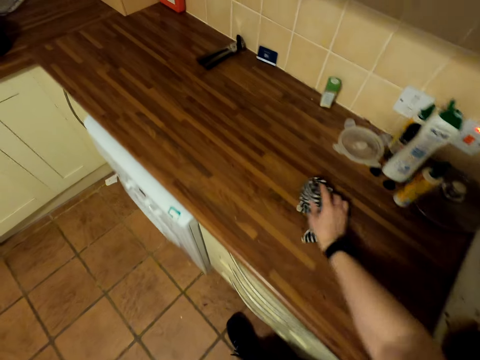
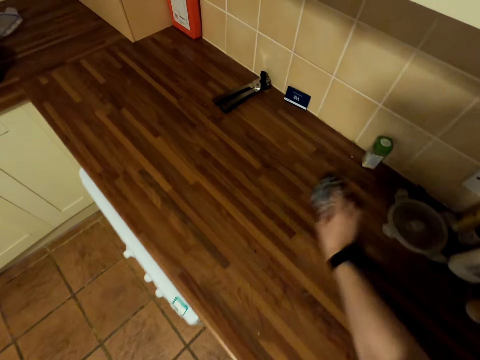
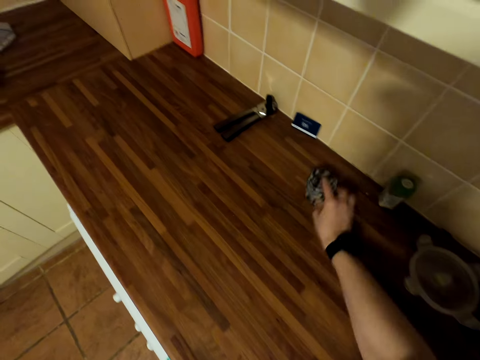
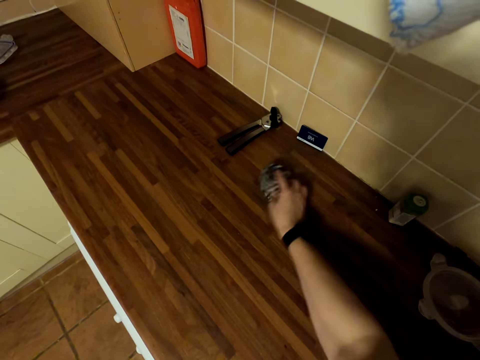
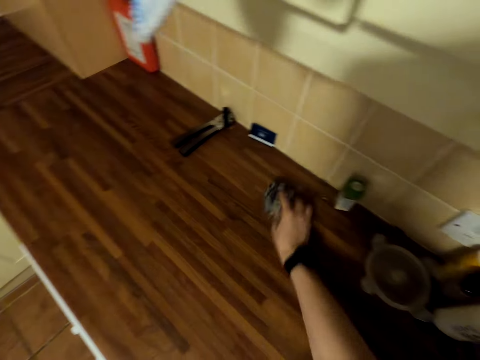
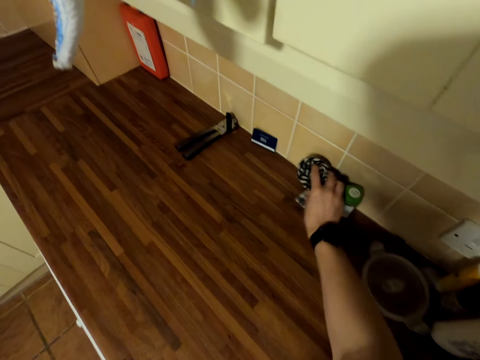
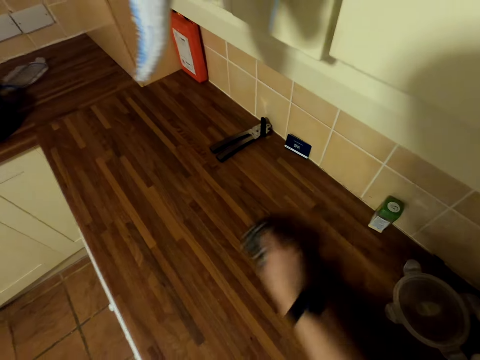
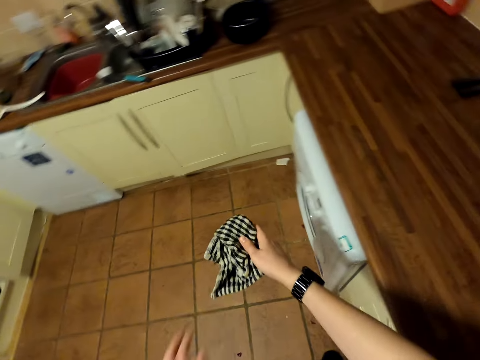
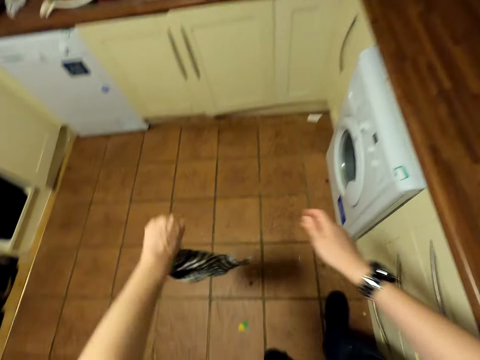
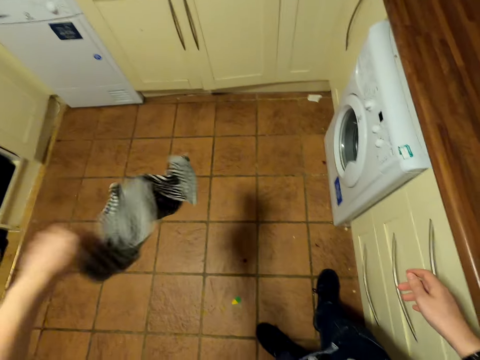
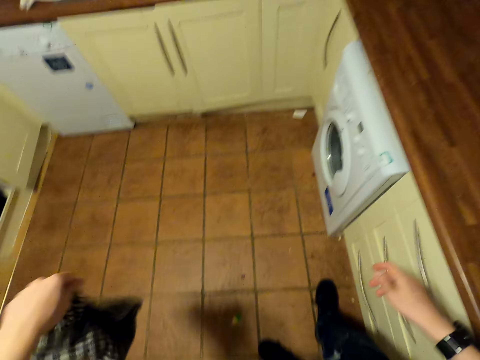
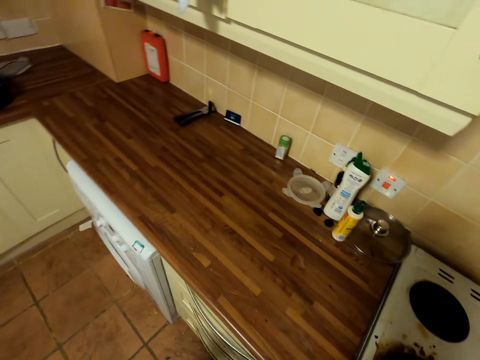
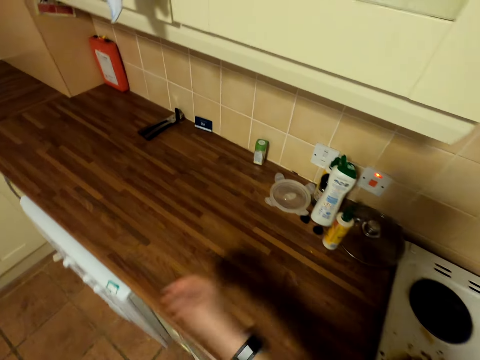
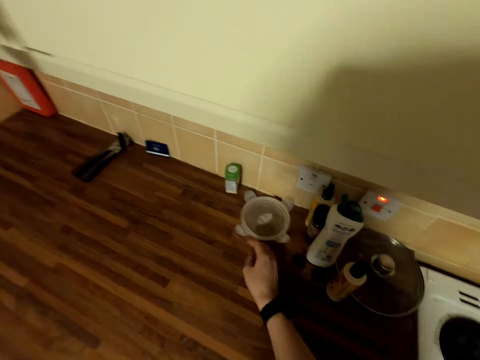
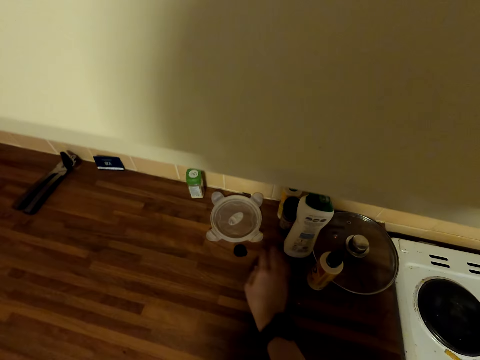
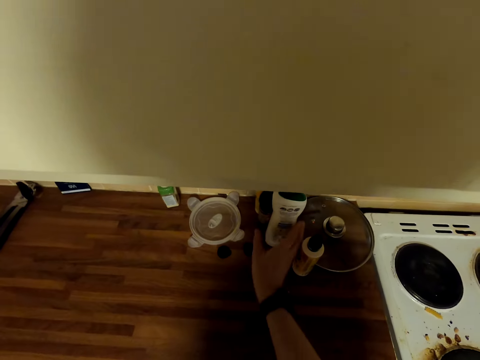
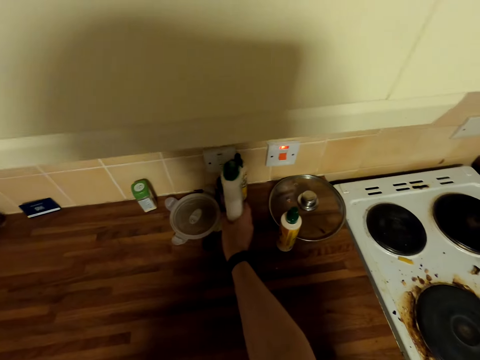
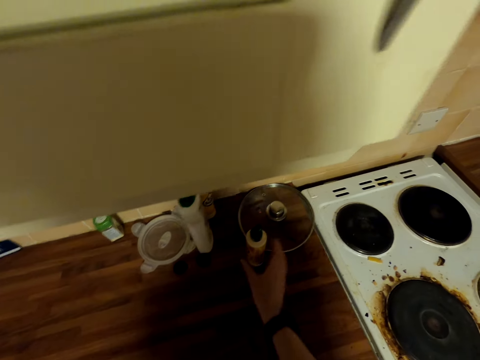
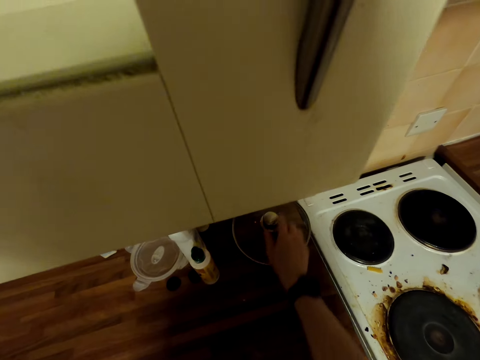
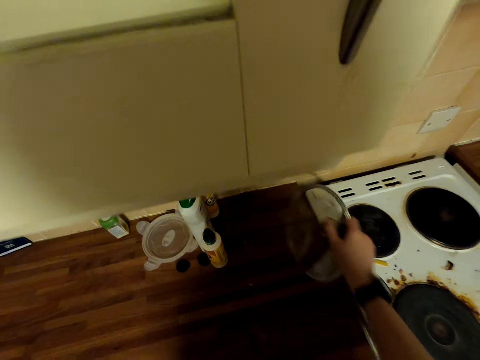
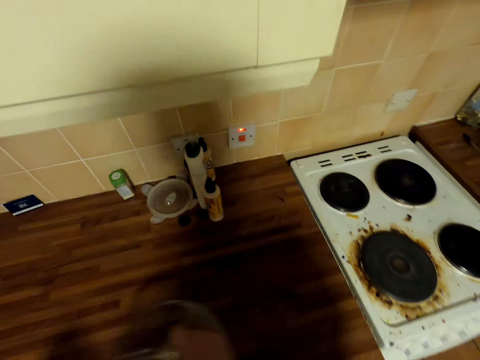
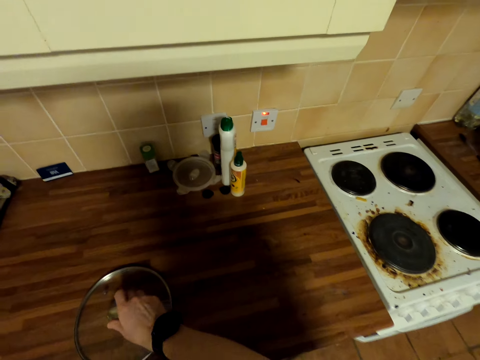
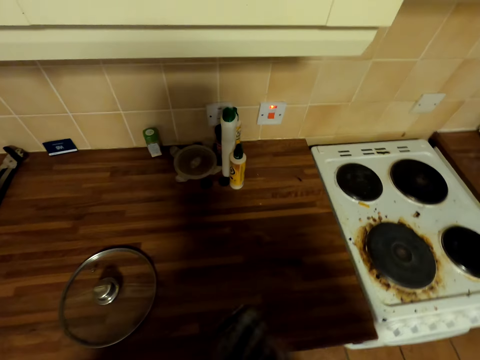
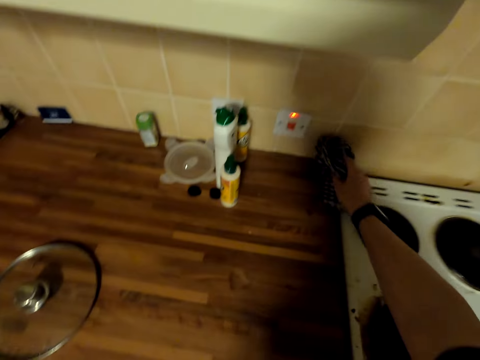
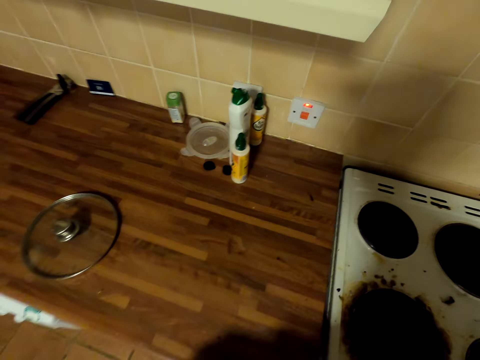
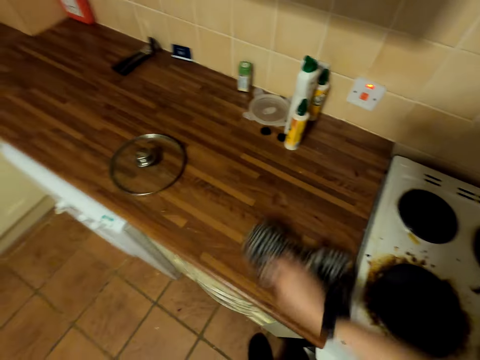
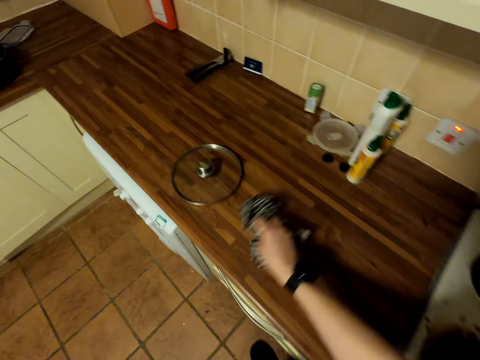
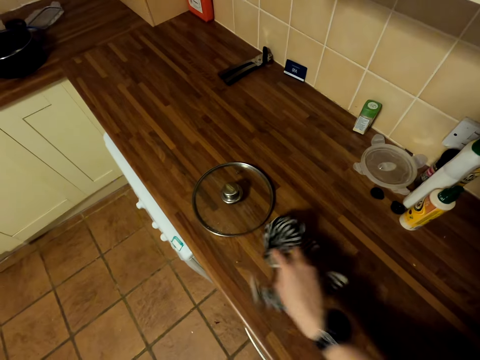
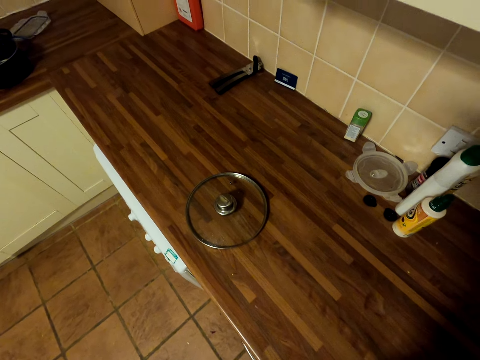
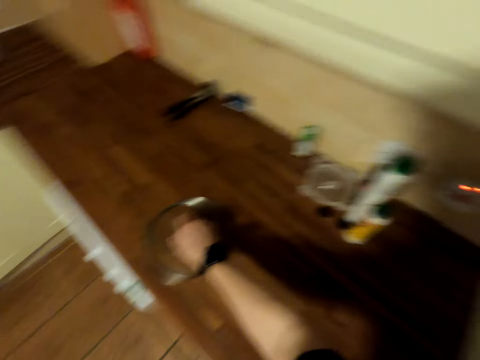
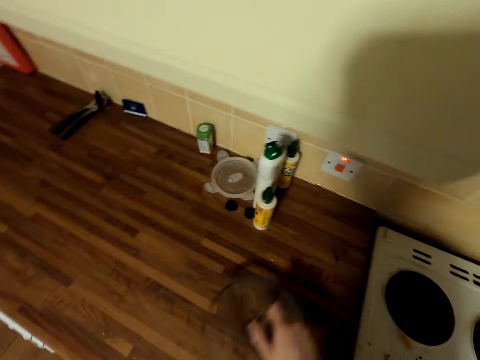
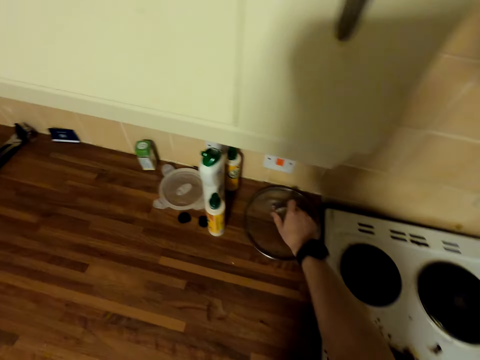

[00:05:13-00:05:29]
The camera wearer shakes the towel. They arrange the cans on the sink table. They wipe the sink table.

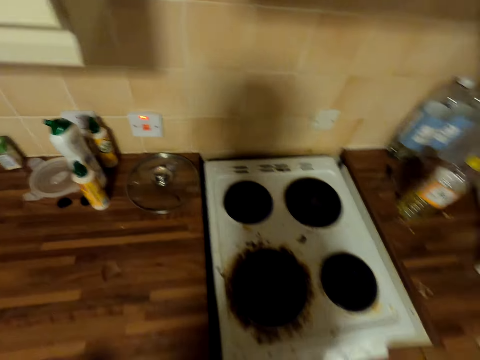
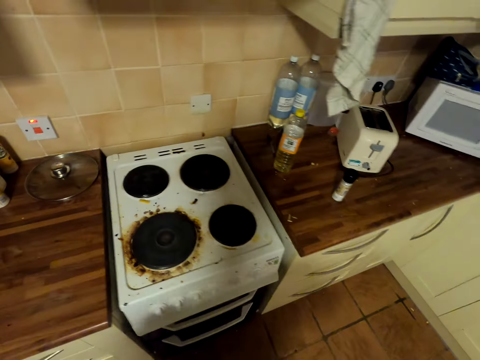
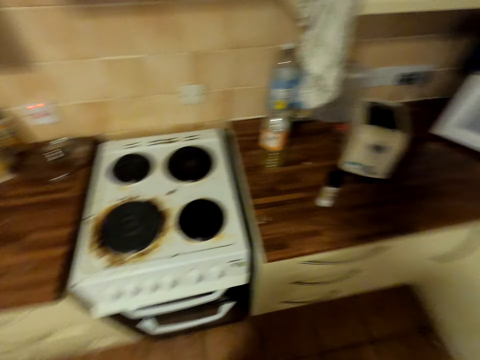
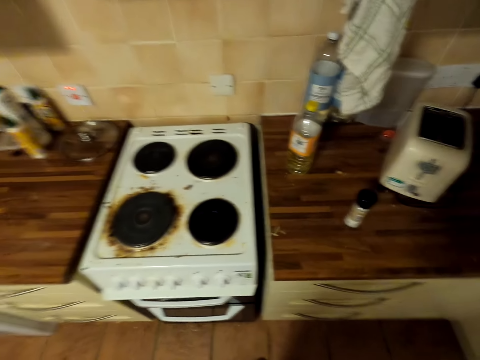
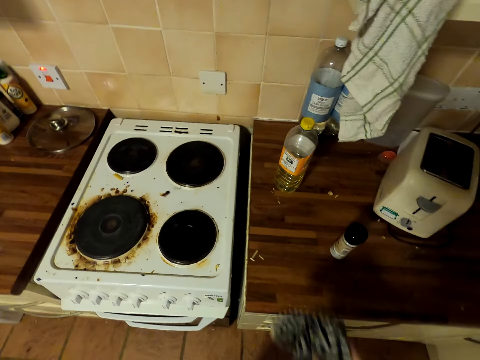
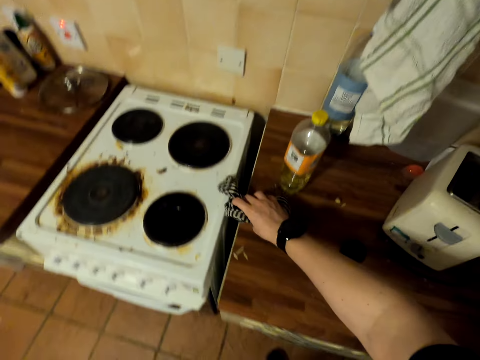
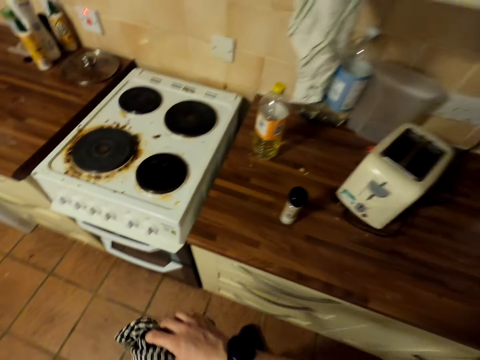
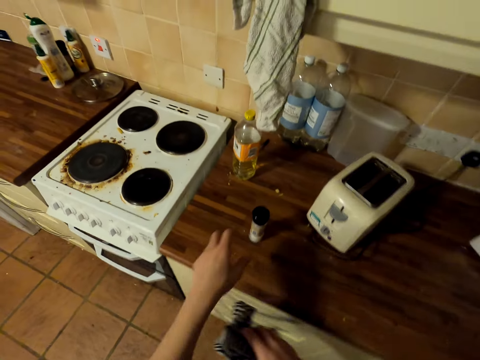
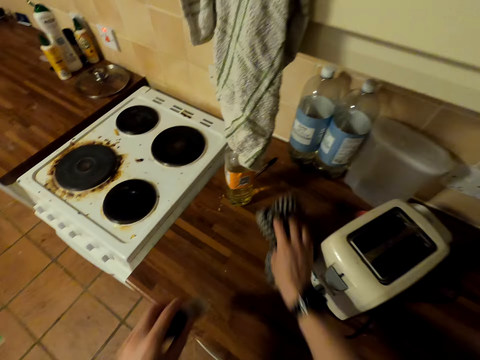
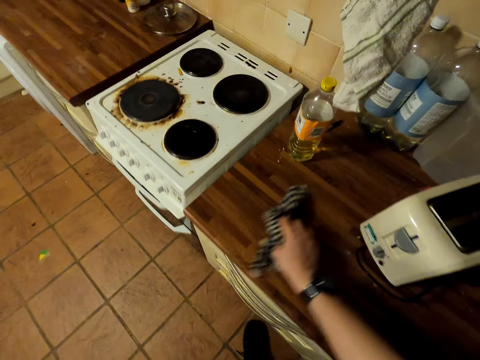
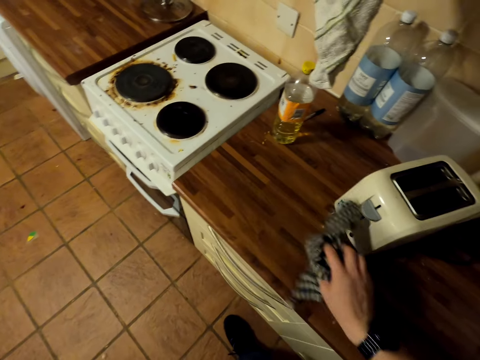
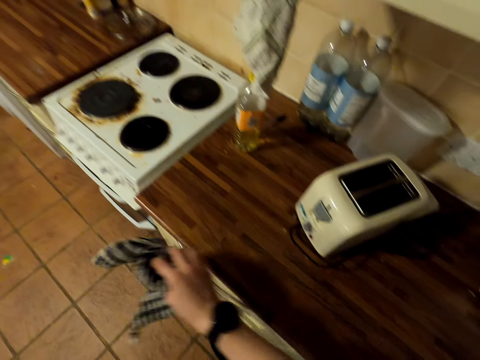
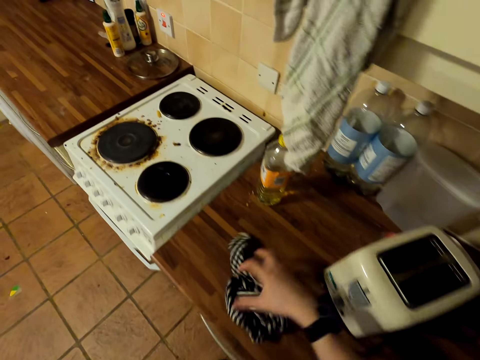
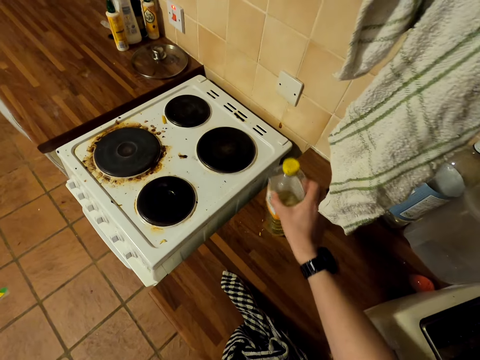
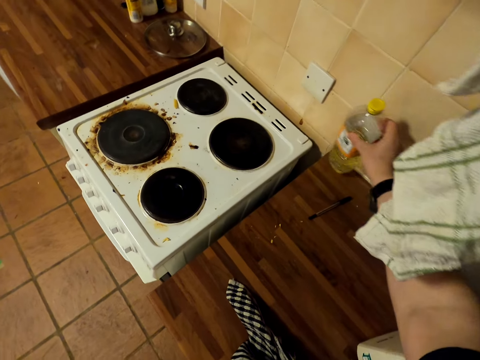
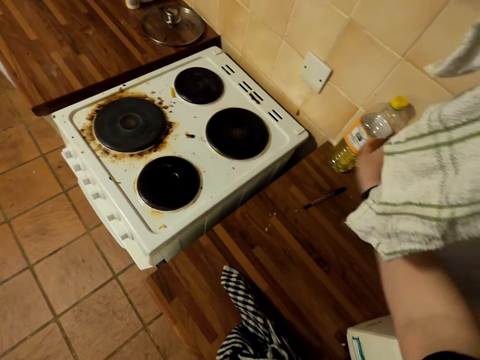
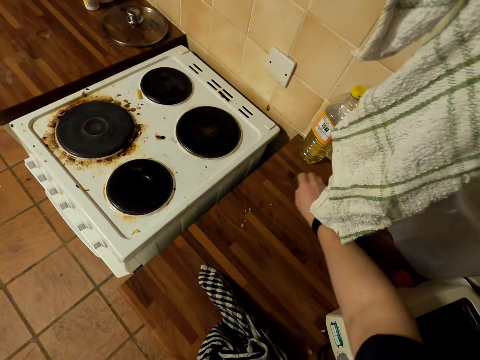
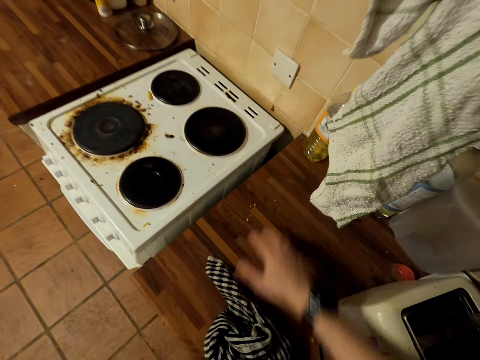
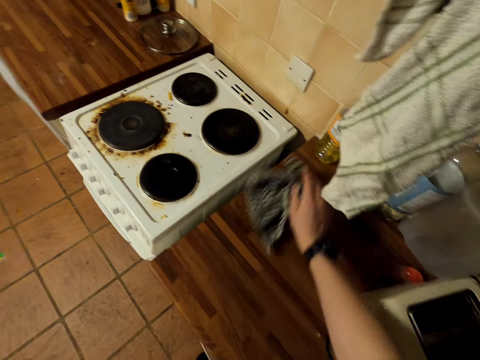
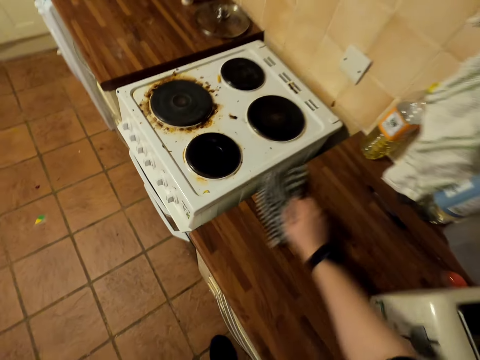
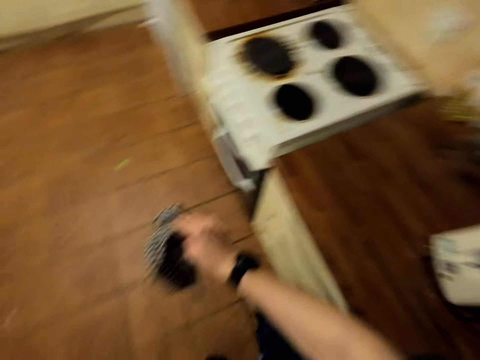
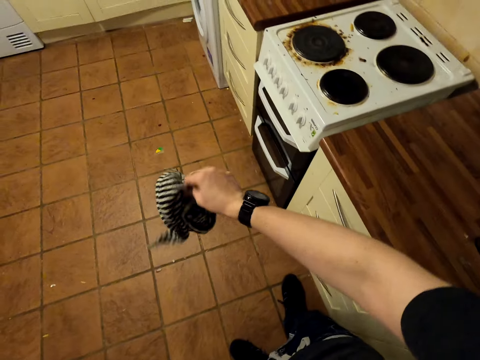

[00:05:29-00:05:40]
The camera wearer picks up the can. They pick up the oil bottle. They put down the oil bottle. They wipe the sink table.
